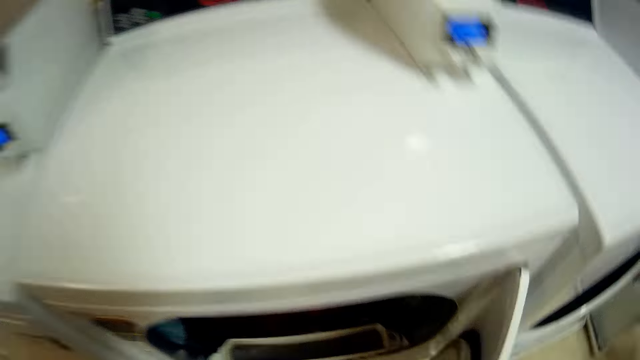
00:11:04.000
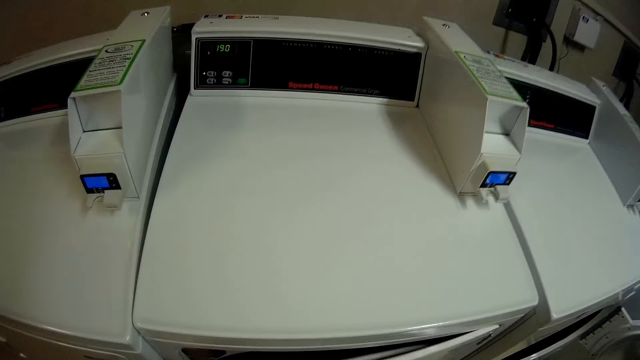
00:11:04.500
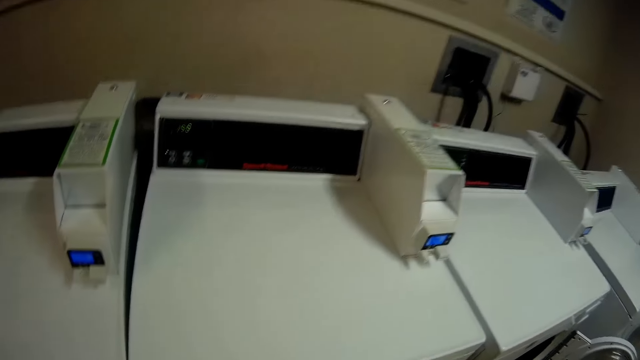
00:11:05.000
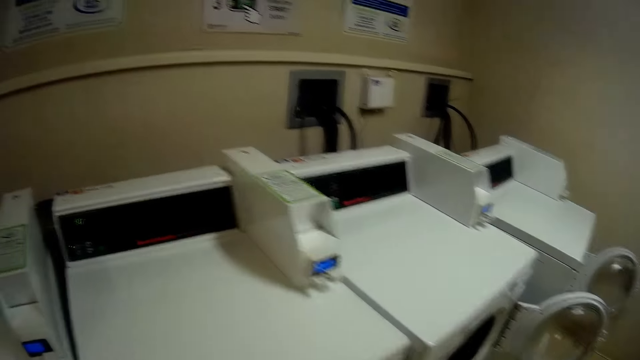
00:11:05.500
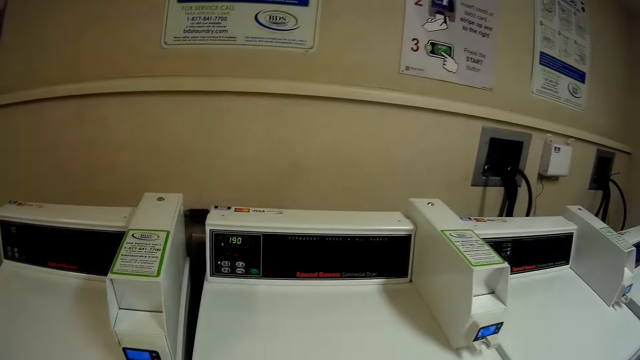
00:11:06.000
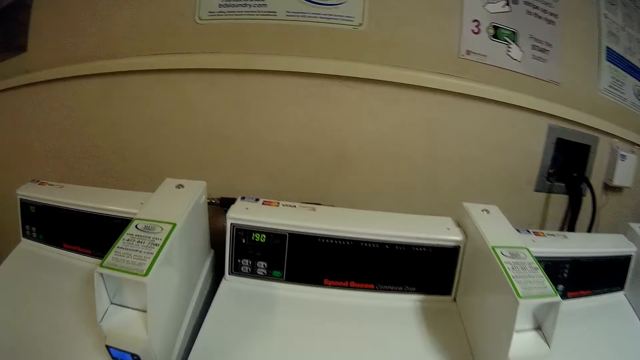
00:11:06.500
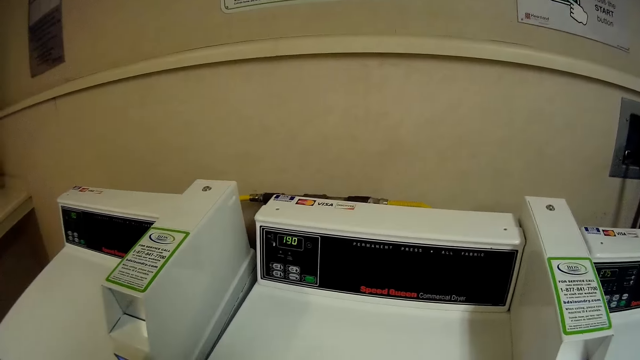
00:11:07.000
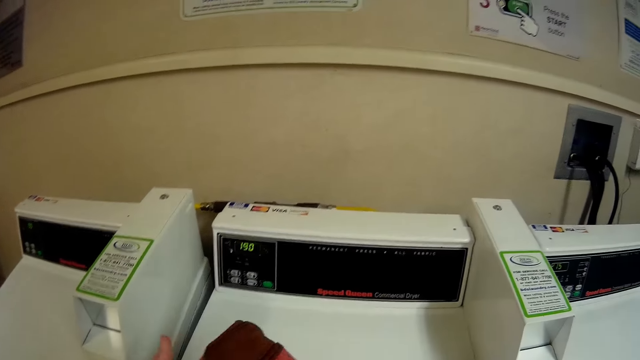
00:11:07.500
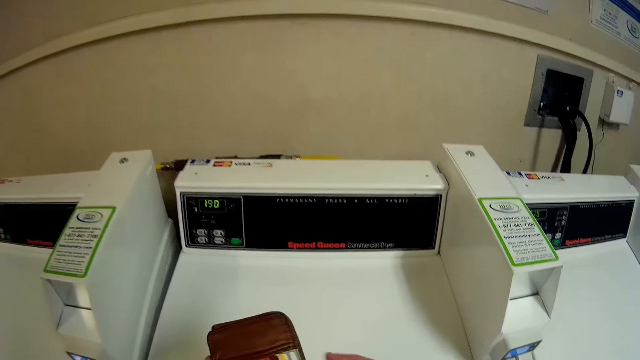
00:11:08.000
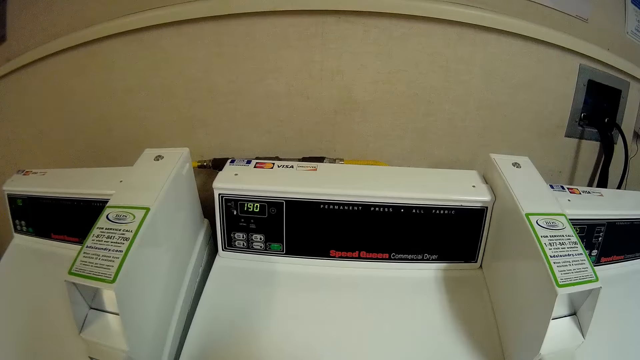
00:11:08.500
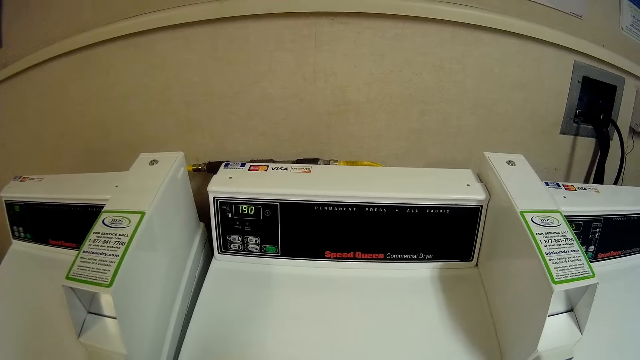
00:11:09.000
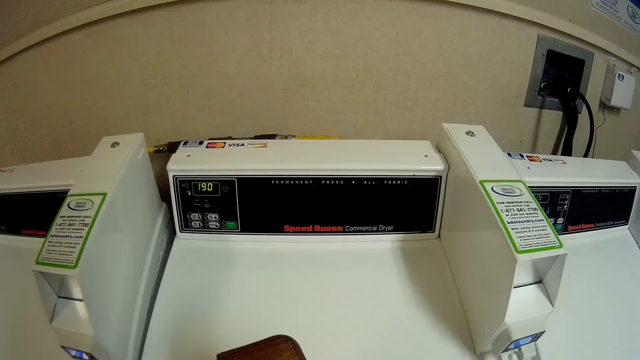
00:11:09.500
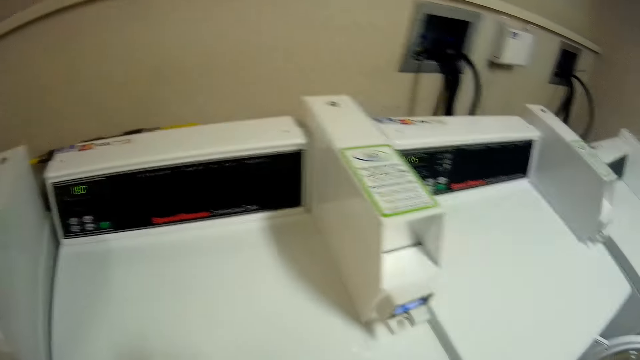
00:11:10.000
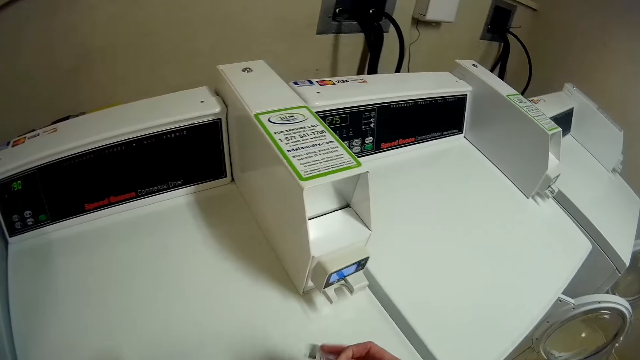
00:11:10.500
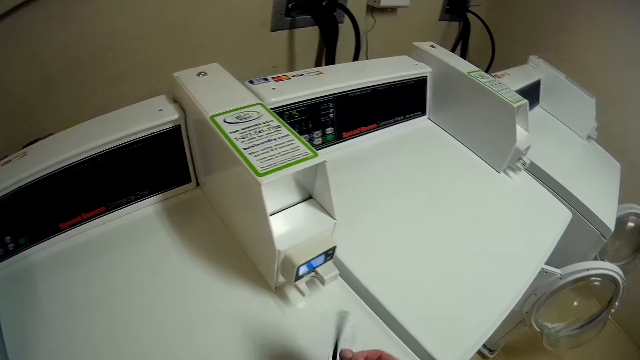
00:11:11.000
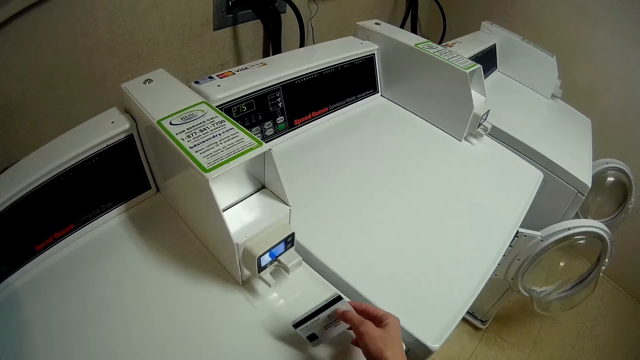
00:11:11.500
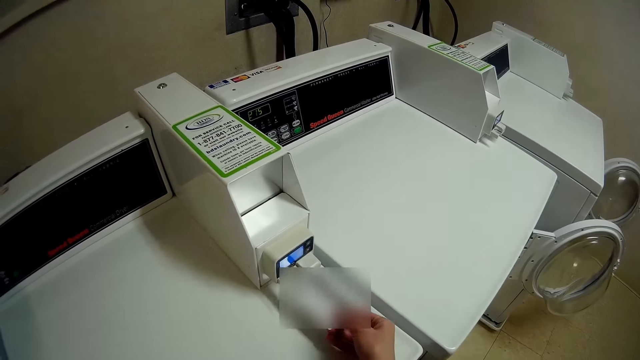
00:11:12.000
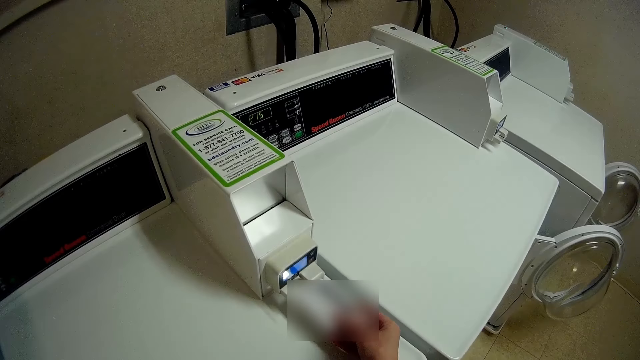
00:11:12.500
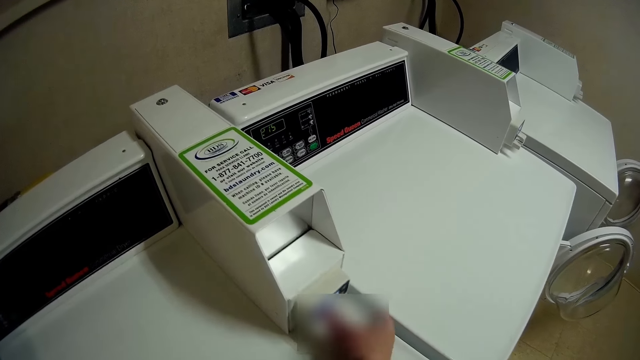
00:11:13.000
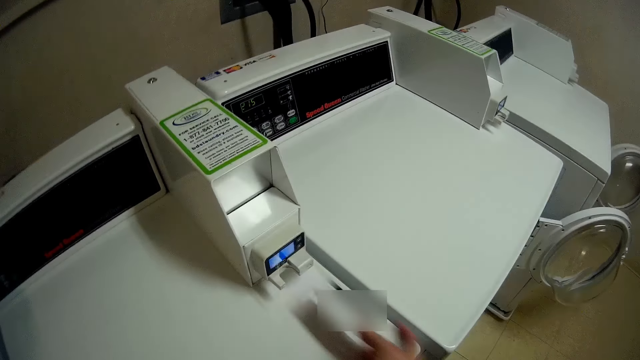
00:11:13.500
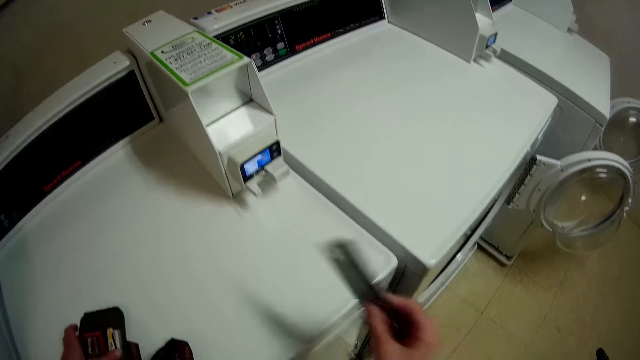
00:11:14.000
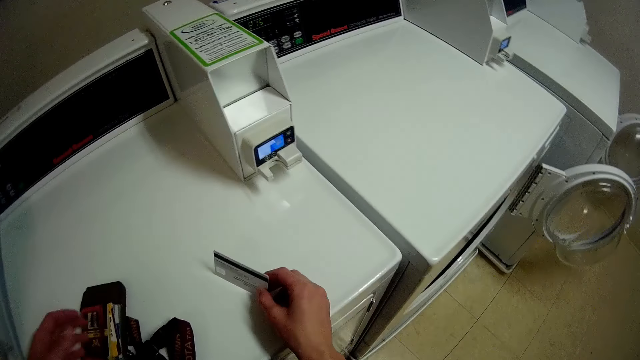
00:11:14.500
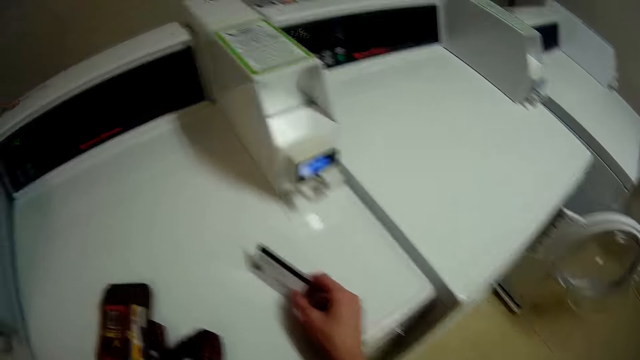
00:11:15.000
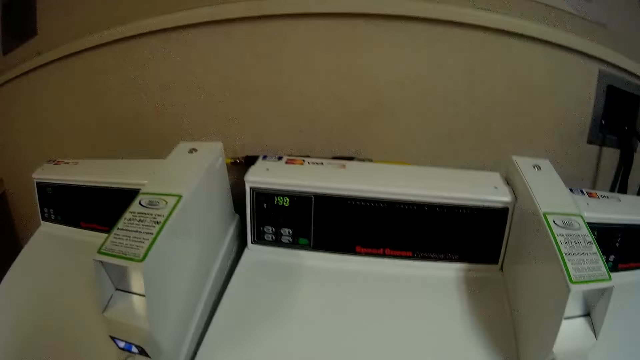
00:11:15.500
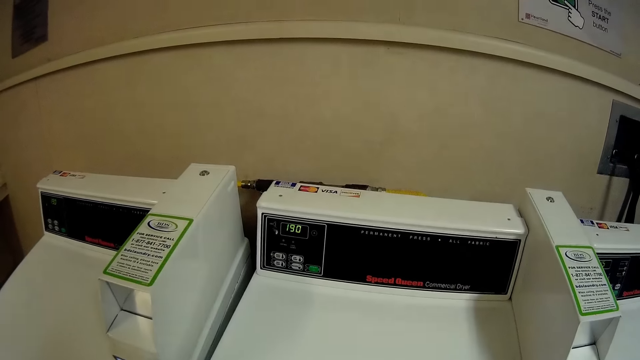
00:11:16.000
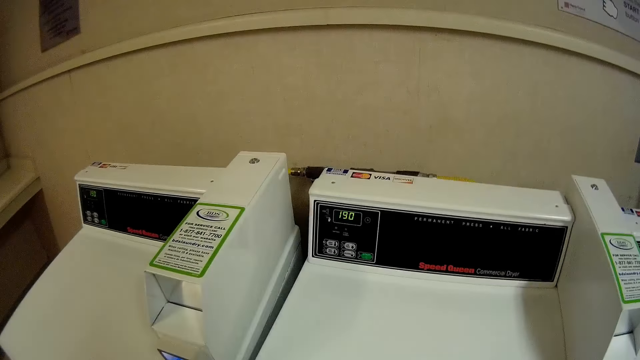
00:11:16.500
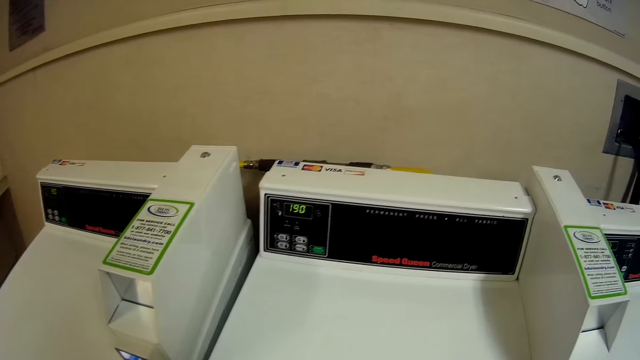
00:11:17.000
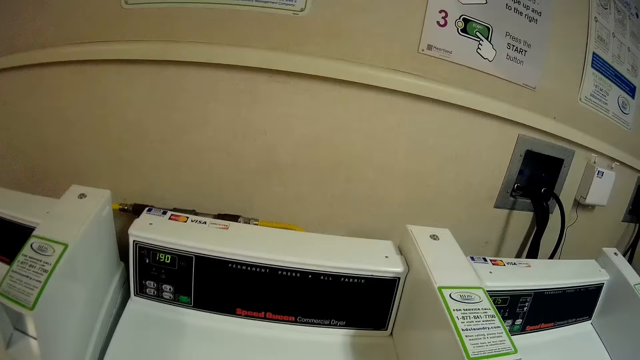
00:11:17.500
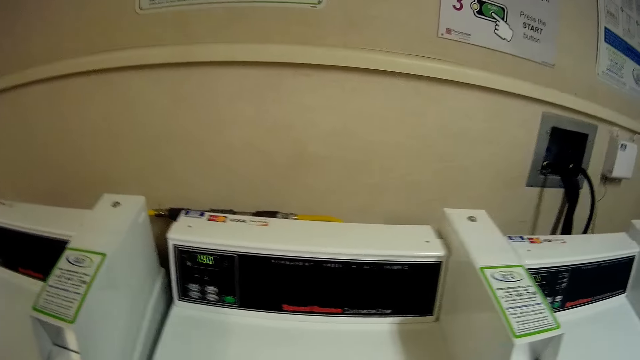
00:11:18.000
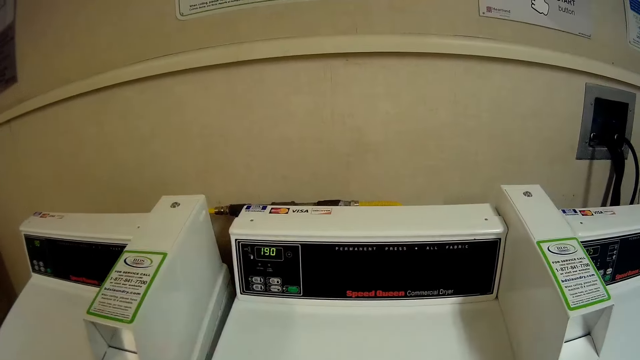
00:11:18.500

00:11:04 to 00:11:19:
The camera wearer closes the washing machine. She stares at the washing machine. She opens her wallet. She removes her credit card from her wallet. She places her card in the card reader. She removes her card from the card reader. She places her hand on the washing machine. She stares at the washing machine.

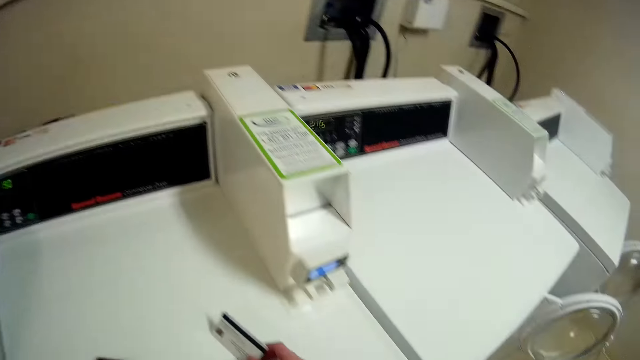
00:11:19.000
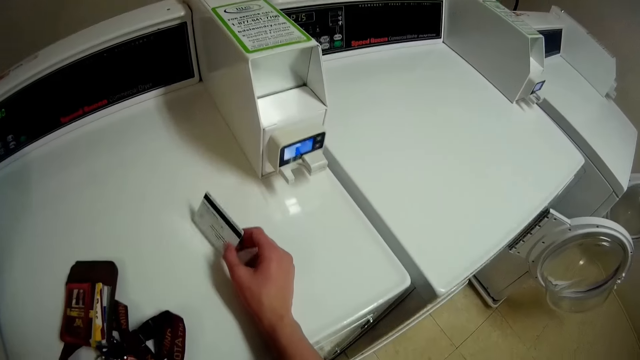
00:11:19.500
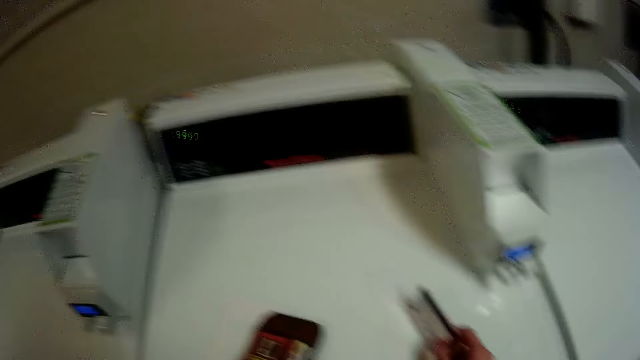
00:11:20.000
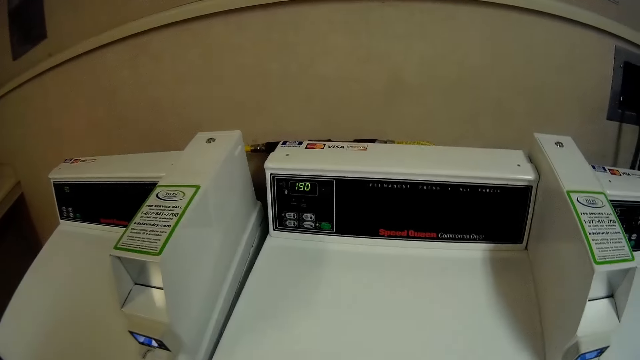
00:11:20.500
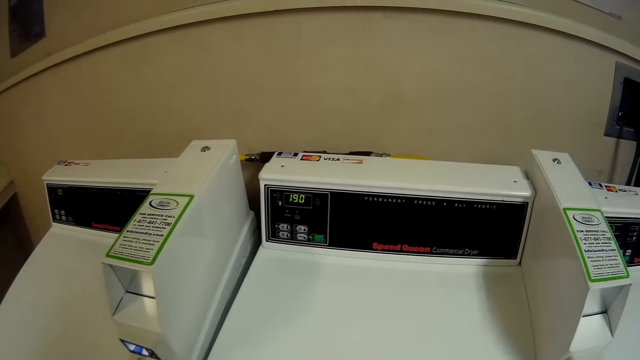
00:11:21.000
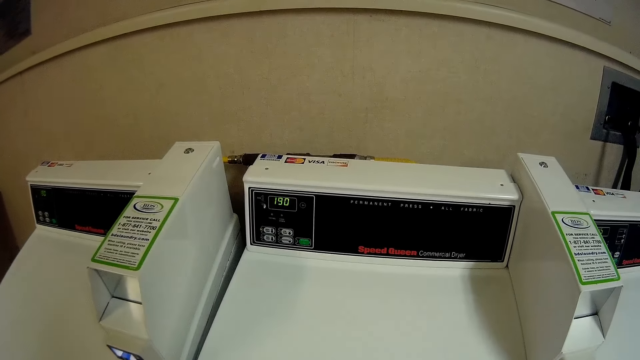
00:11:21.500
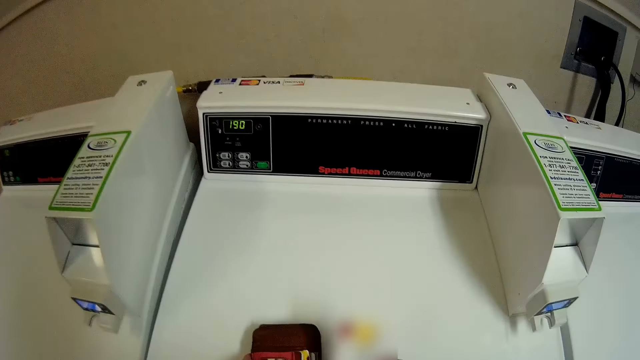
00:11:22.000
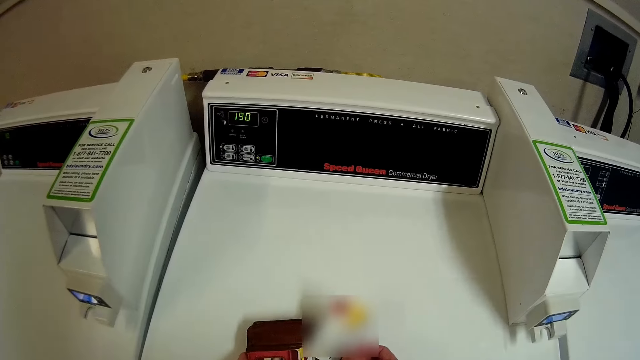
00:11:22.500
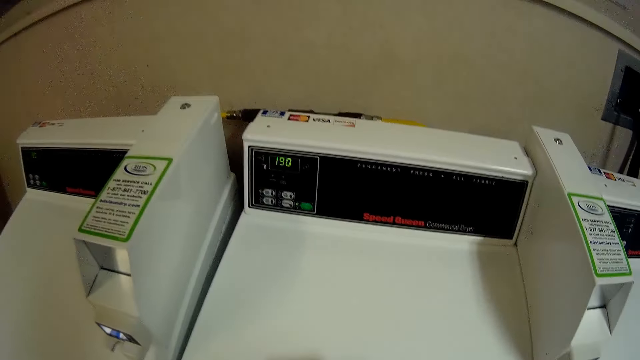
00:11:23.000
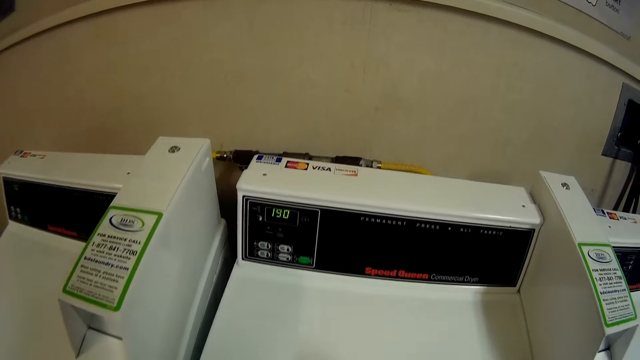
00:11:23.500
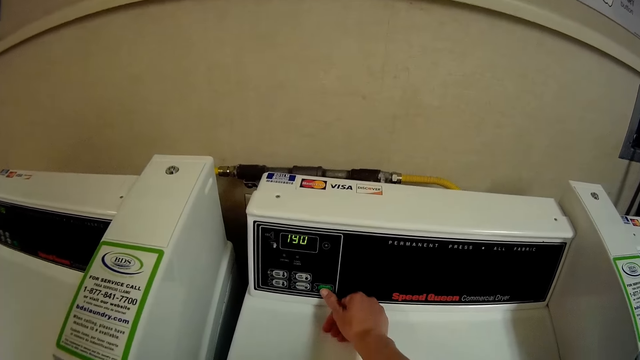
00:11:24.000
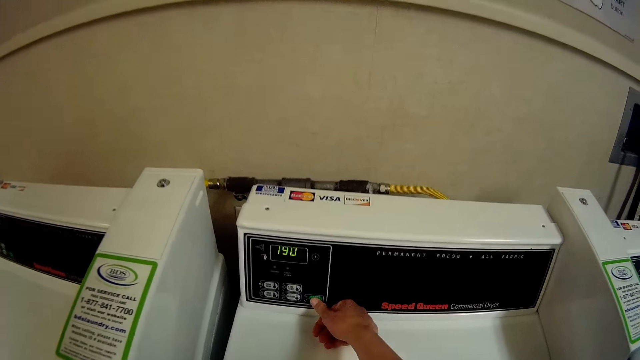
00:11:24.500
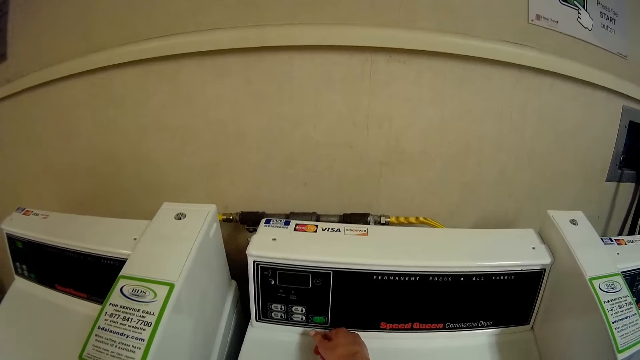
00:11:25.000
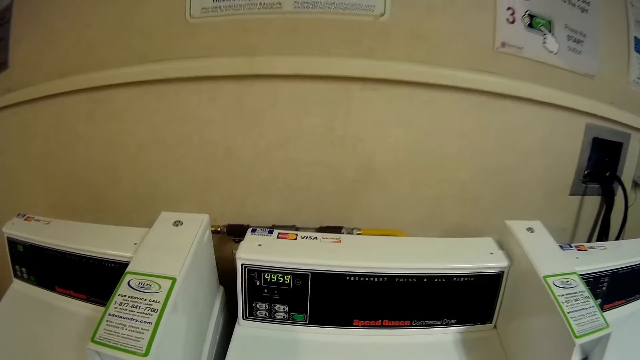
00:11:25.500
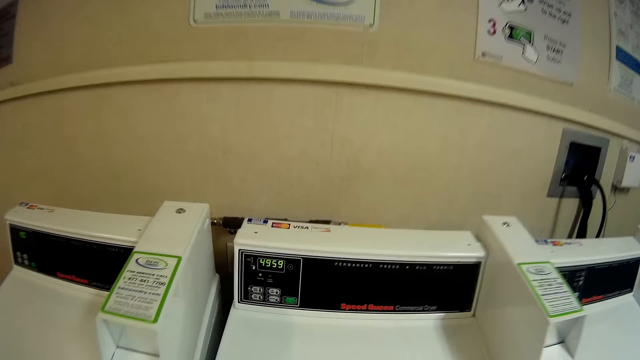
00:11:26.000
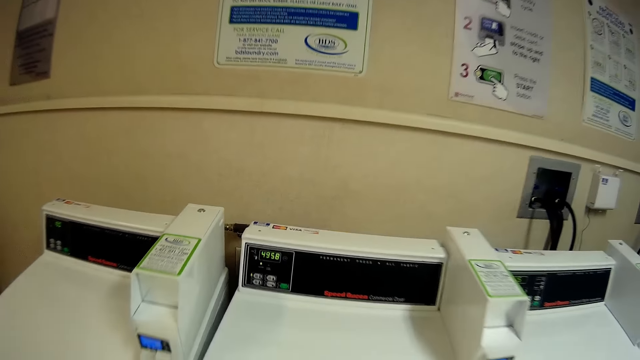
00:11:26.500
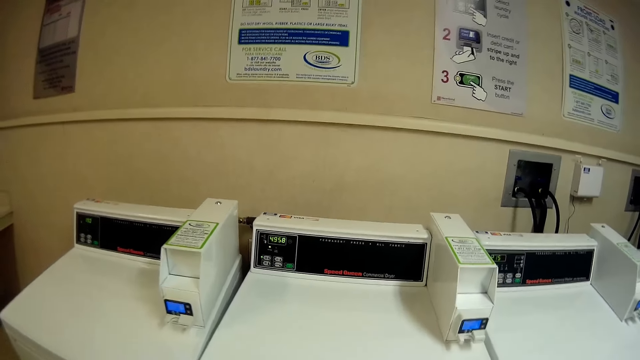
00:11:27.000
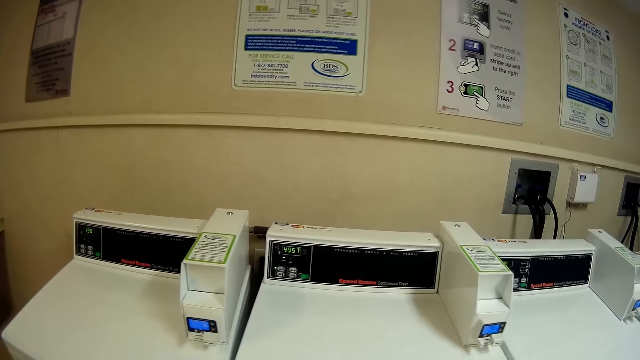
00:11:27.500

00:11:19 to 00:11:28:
The camera wearer places her card back in the wallet. She presses a button on the washing machine. She stares at the washing machine.
